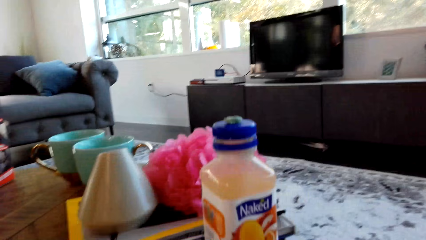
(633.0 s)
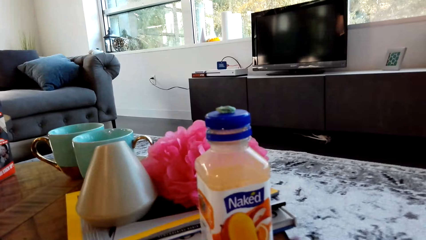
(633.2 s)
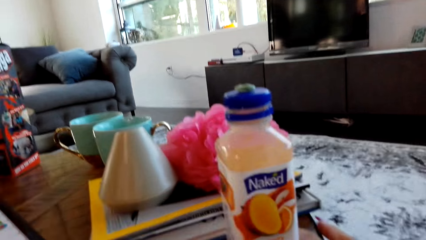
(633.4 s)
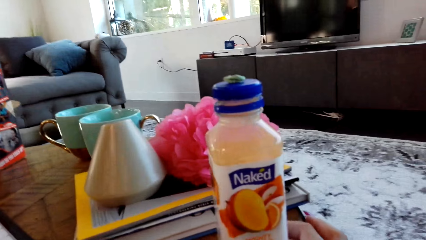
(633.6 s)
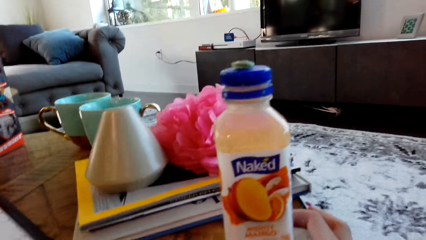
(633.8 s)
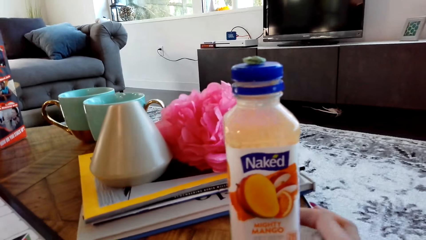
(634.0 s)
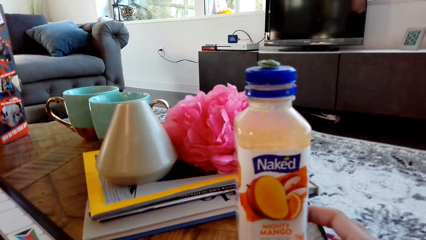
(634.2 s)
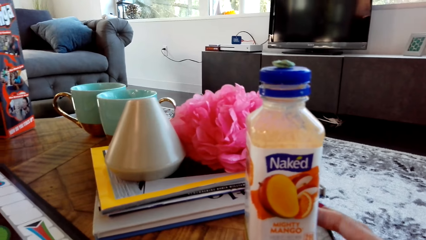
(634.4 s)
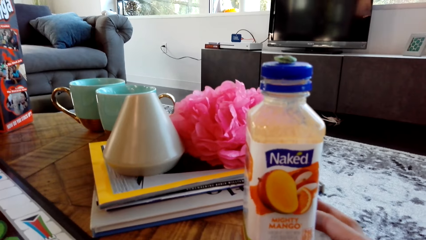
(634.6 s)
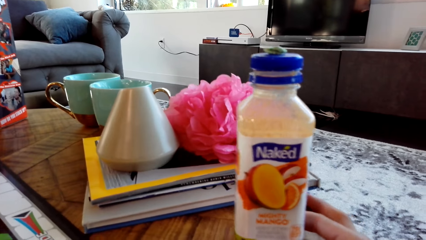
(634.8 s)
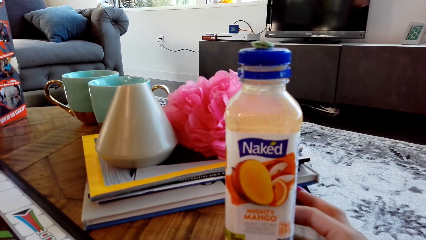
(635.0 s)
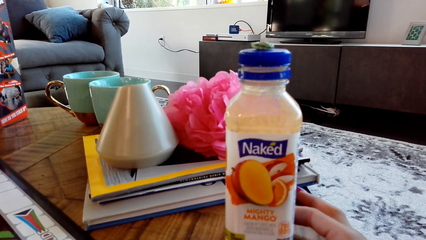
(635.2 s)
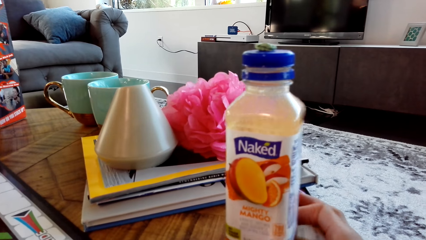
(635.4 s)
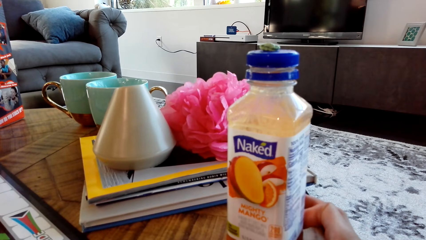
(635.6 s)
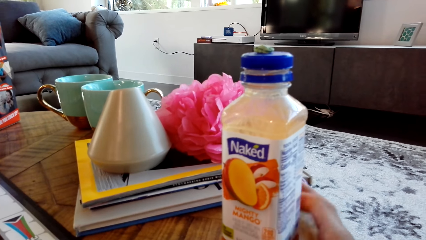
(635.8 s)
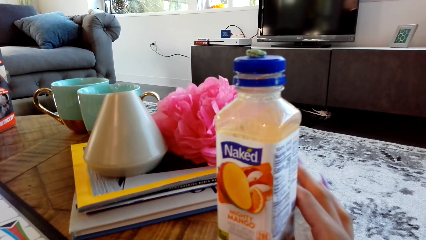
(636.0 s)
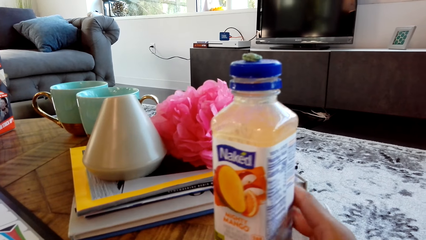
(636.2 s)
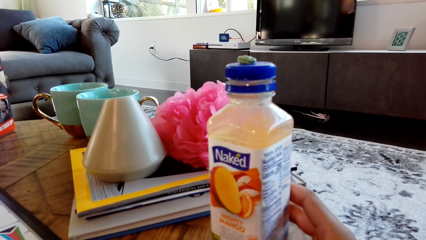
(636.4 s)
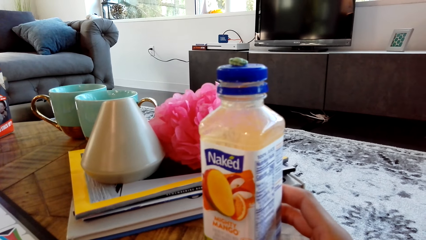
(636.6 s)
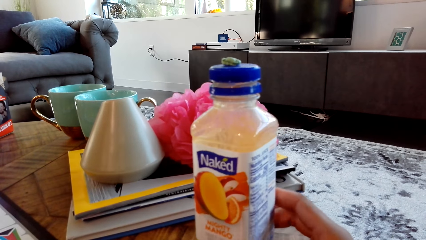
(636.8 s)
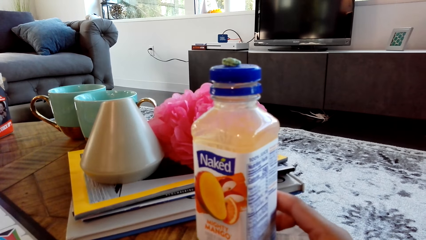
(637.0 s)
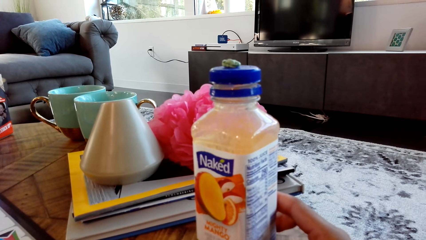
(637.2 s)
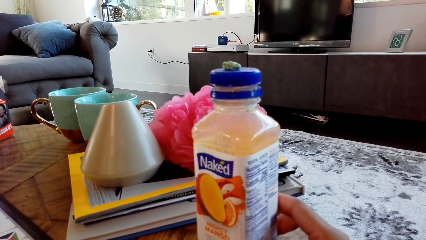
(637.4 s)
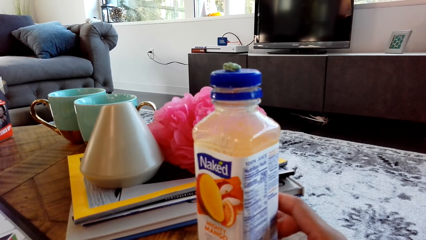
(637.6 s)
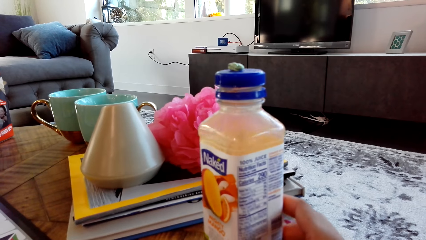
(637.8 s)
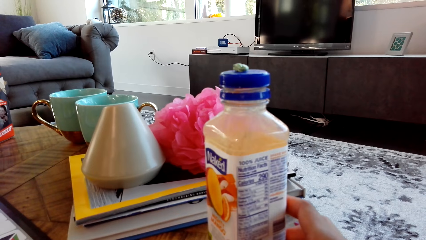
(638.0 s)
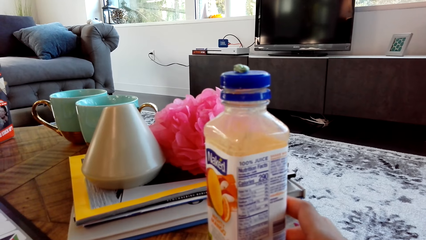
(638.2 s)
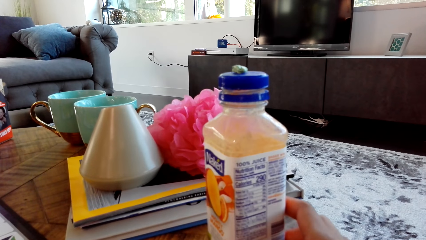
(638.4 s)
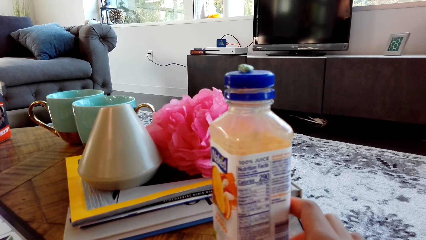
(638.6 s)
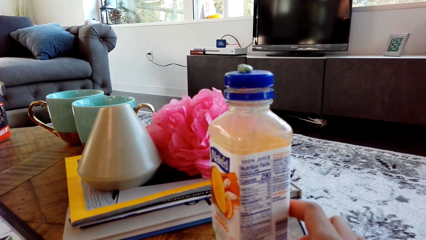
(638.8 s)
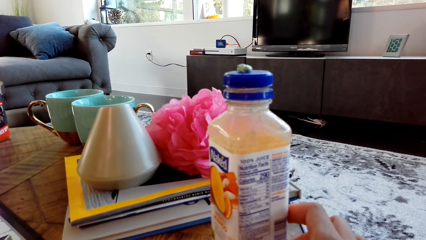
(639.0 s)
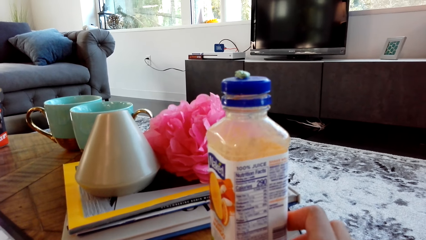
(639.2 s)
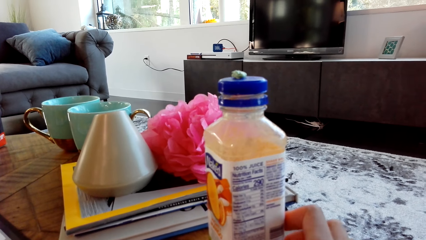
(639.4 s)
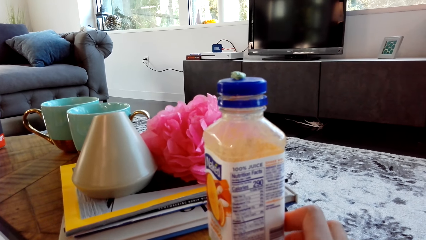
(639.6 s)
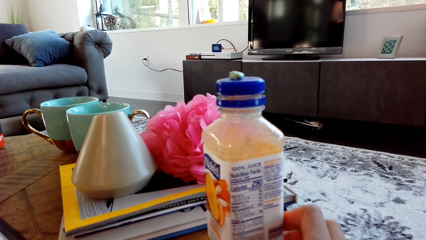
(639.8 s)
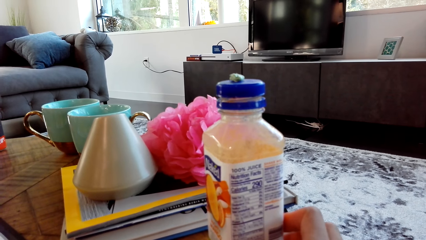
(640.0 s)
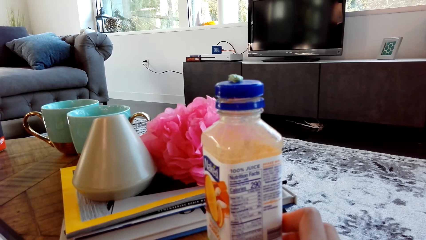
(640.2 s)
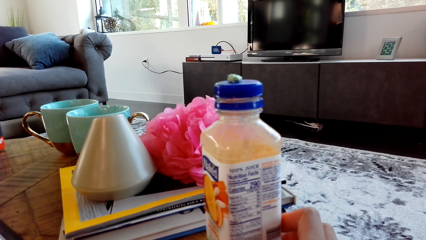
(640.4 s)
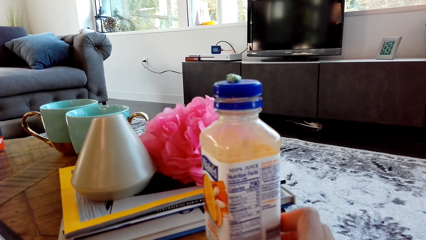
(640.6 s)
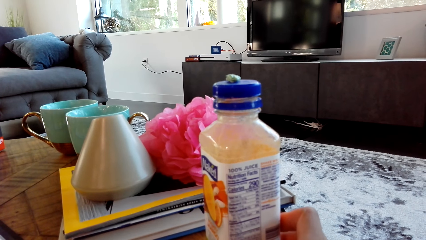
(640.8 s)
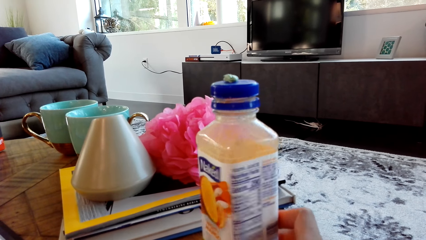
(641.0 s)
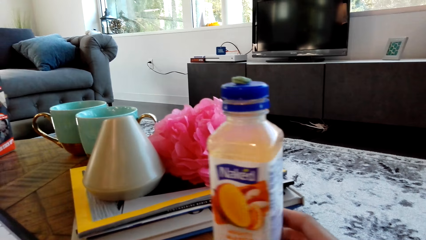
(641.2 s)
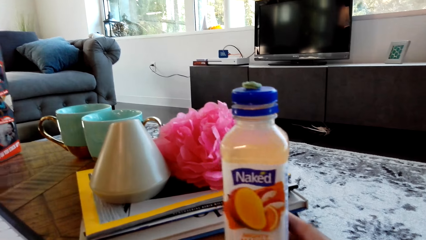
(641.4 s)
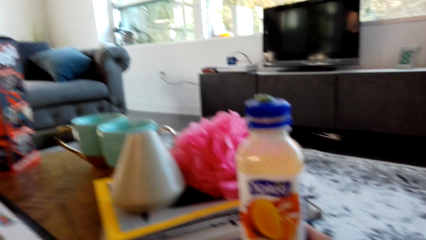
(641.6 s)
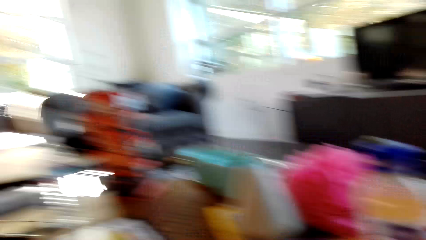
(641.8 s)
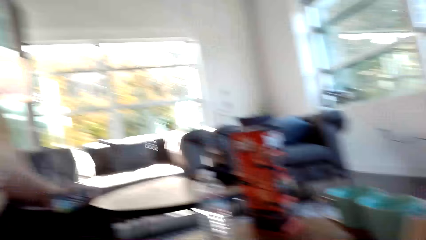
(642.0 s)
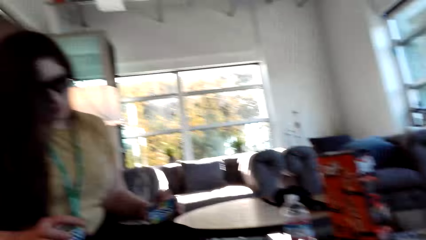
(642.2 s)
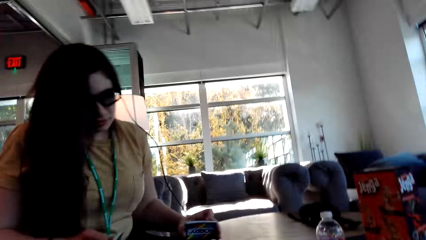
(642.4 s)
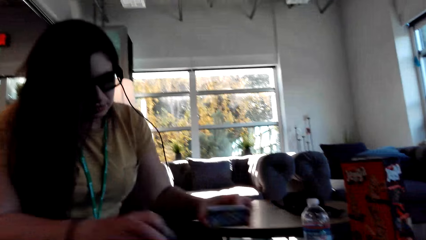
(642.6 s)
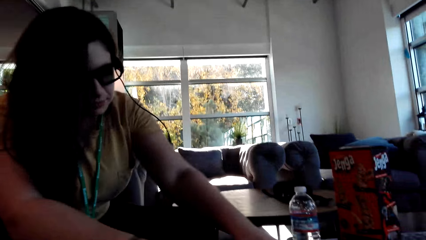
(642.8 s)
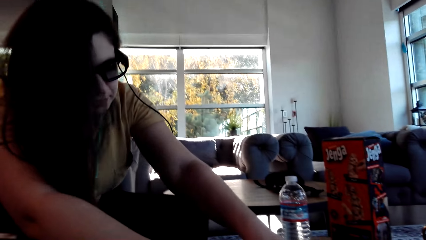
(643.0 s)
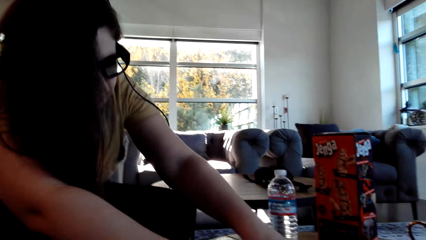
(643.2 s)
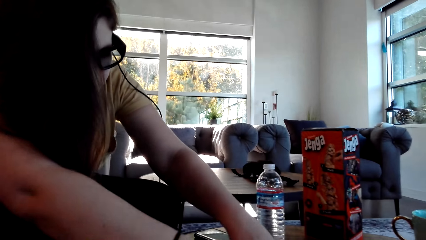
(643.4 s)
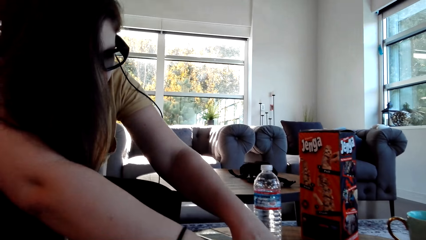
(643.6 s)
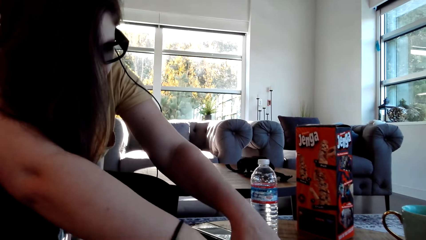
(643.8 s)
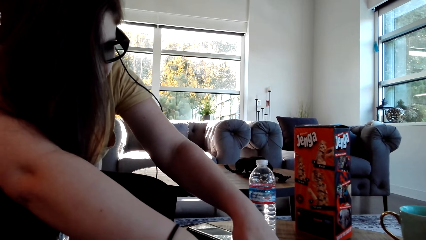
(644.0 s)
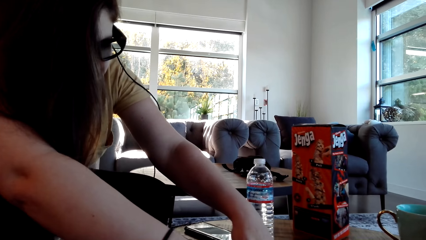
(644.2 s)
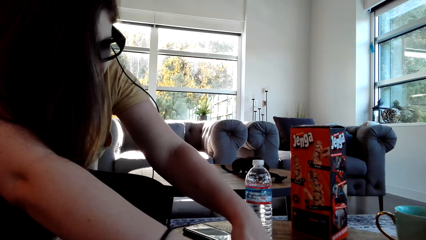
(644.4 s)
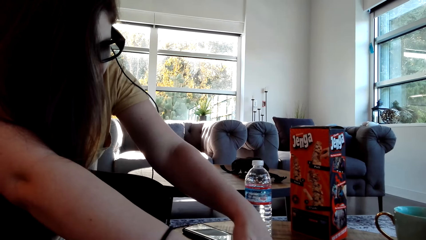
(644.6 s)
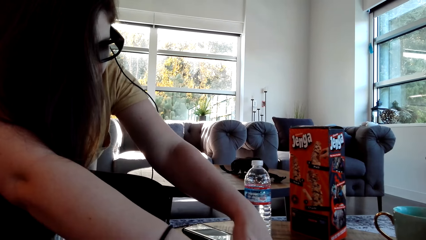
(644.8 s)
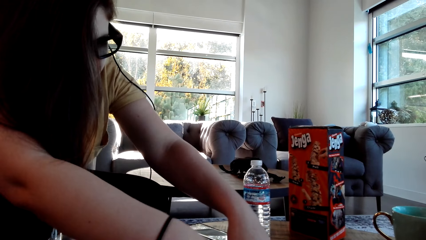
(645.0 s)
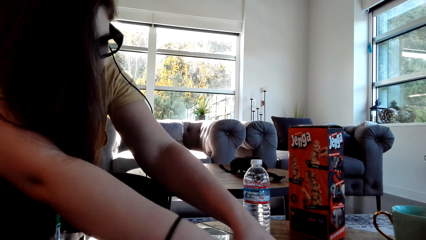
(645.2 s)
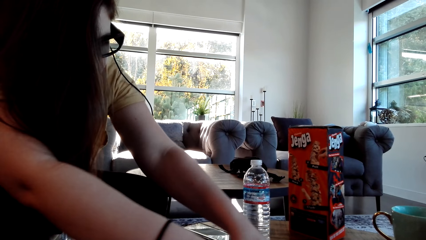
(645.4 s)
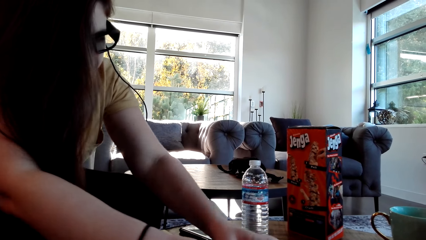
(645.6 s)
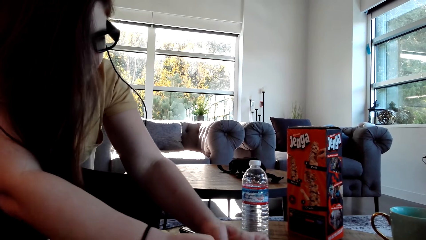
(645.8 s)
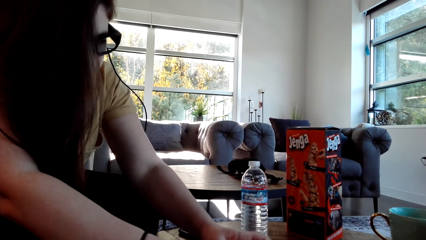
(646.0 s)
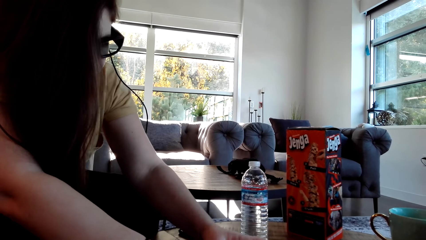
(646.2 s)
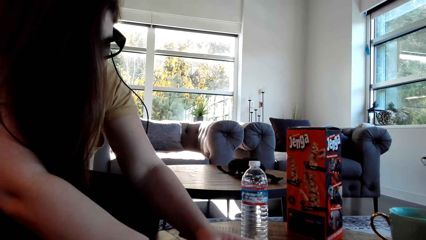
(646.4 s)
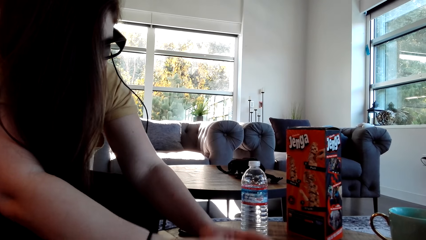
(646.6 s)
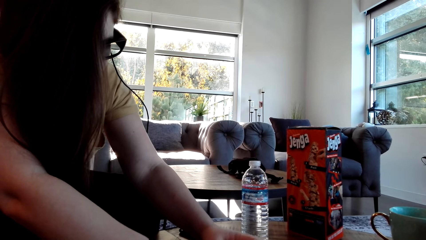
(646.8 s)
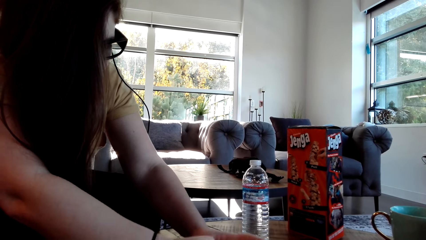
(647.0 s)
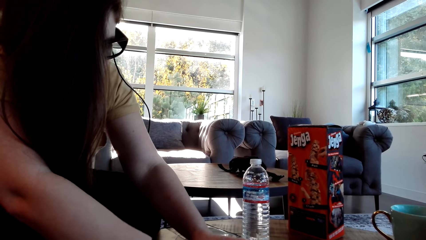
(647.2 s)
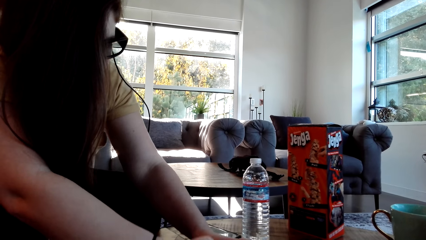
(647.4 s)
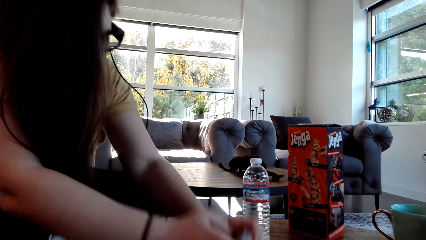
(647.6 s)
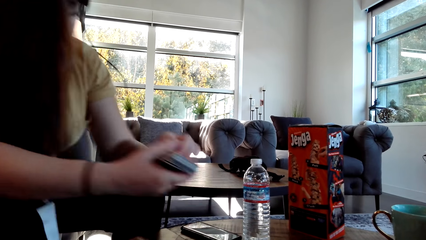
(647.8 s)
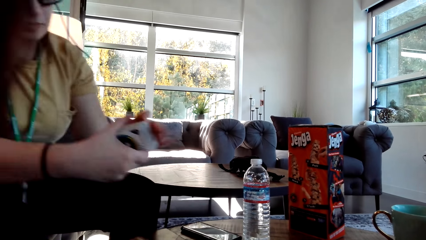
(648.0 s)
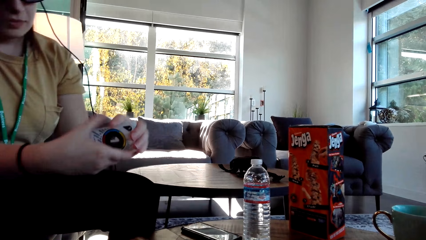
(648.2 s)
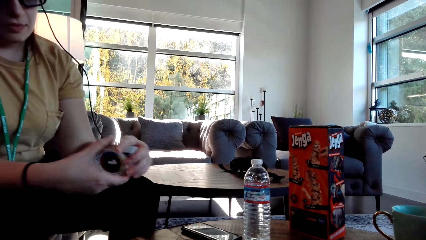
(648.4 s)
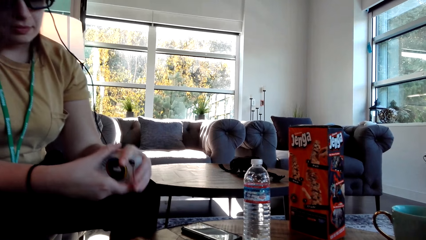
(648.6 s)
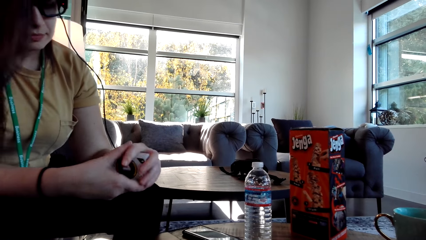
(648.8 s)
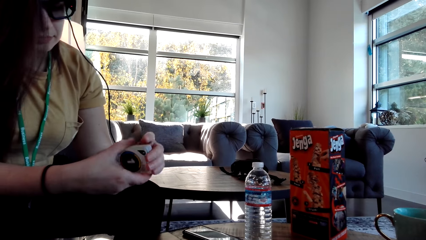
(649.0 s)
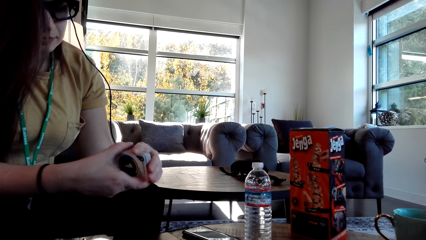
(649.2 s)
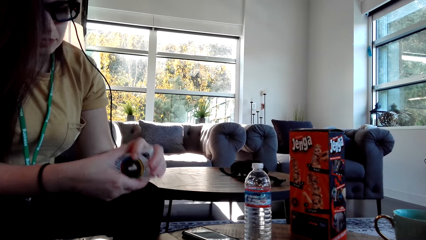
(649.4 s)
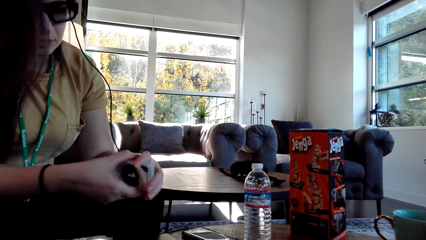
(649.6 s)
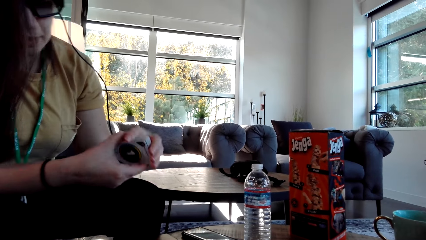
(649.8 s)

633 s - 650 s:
The camera wearer turns the bottle. They look at the woman. The woman shuffles the cards on the table. The woman puts the cards on the table.
